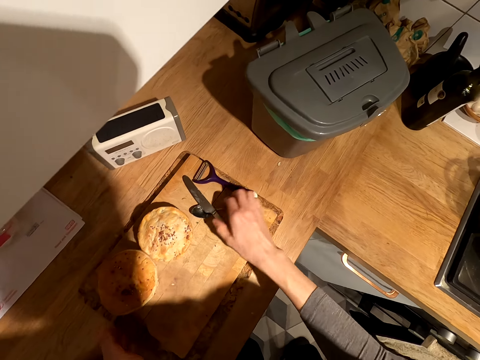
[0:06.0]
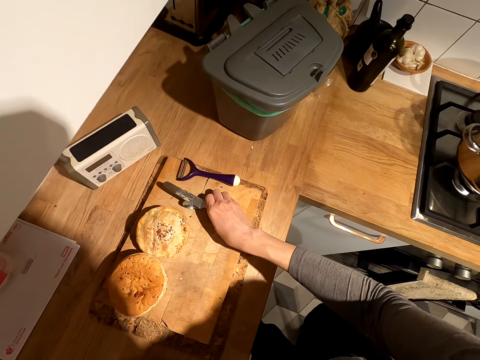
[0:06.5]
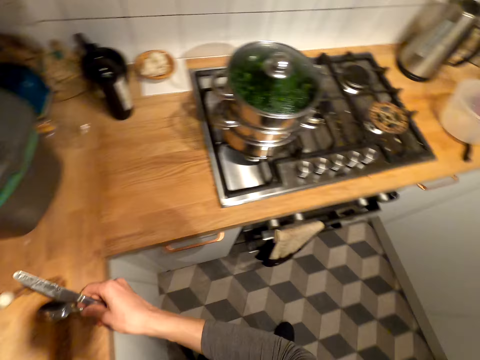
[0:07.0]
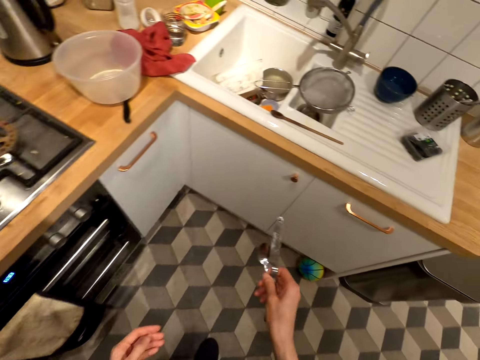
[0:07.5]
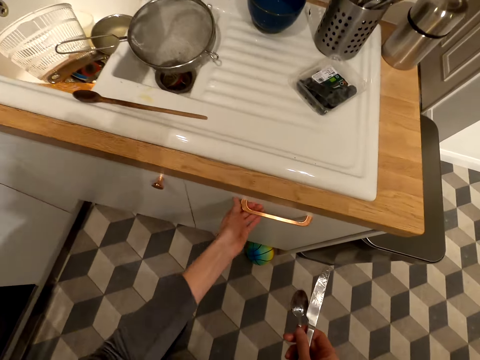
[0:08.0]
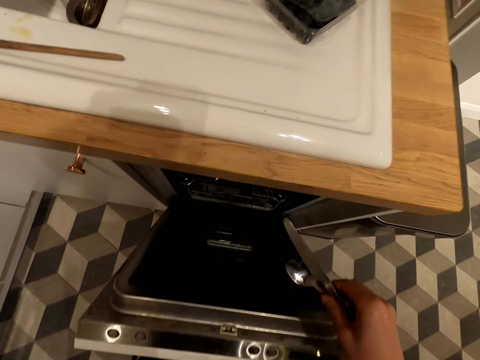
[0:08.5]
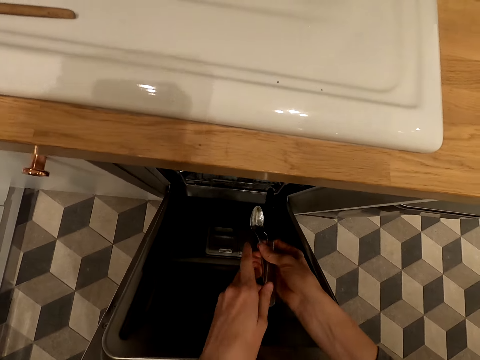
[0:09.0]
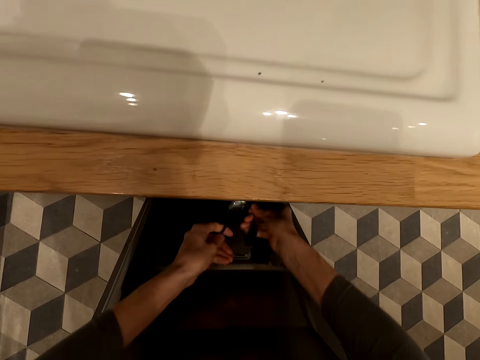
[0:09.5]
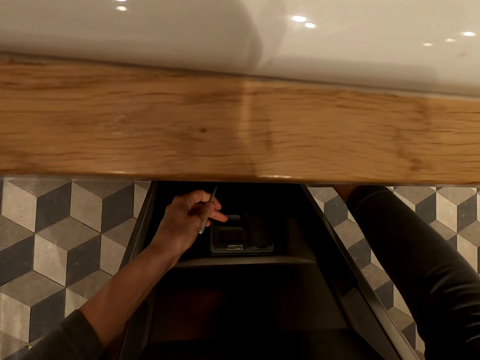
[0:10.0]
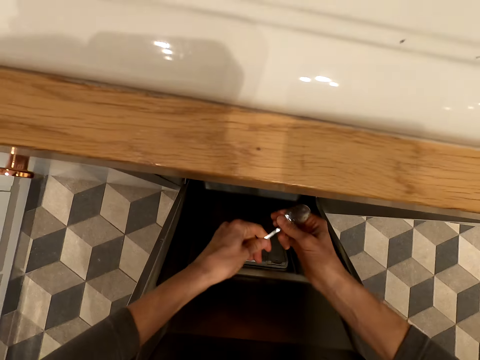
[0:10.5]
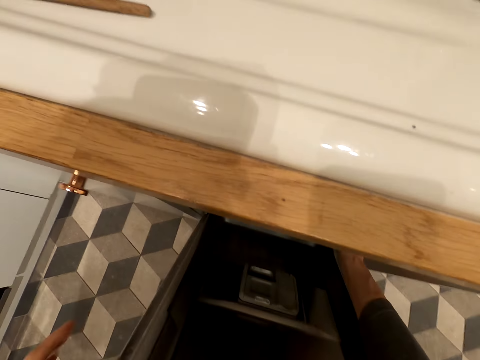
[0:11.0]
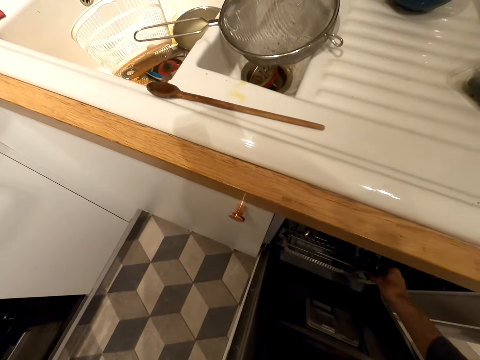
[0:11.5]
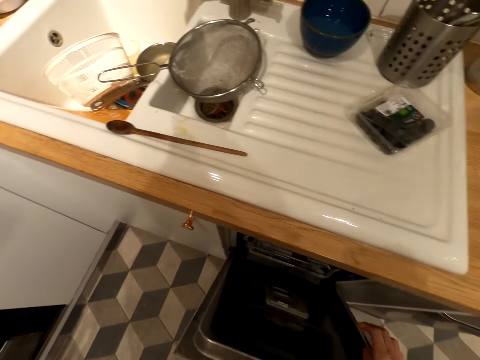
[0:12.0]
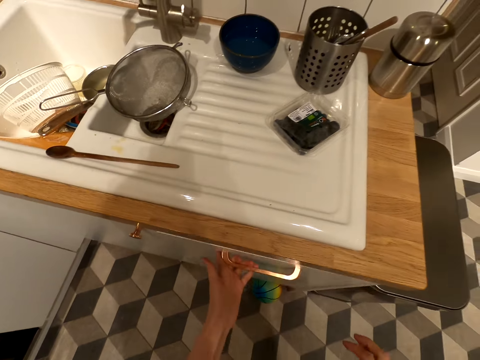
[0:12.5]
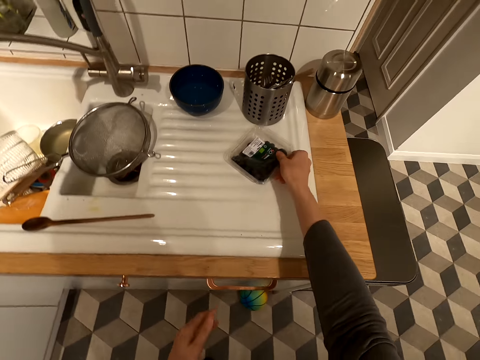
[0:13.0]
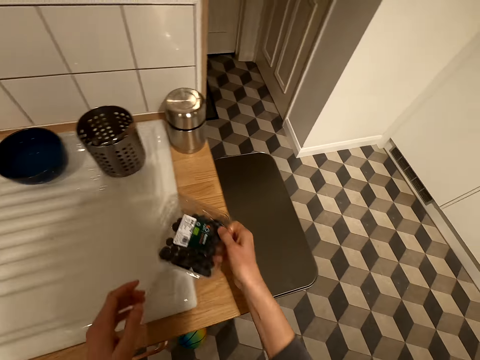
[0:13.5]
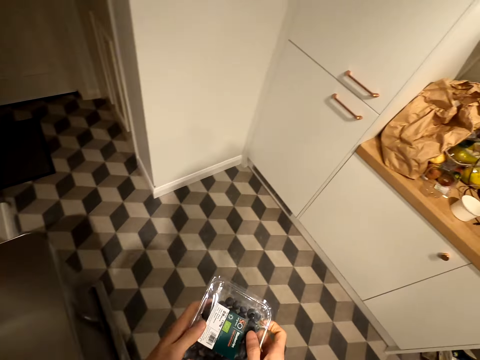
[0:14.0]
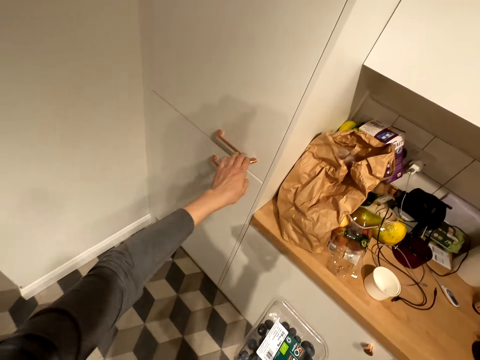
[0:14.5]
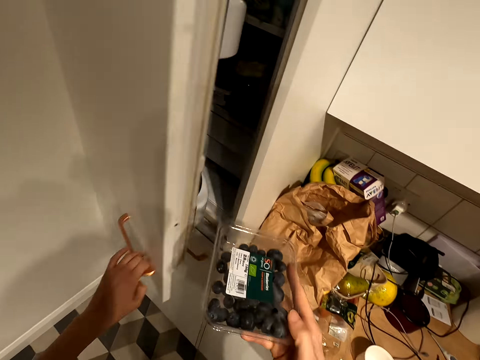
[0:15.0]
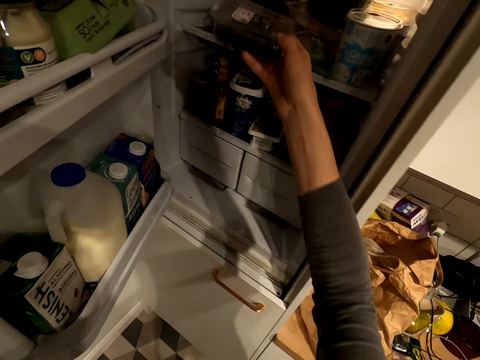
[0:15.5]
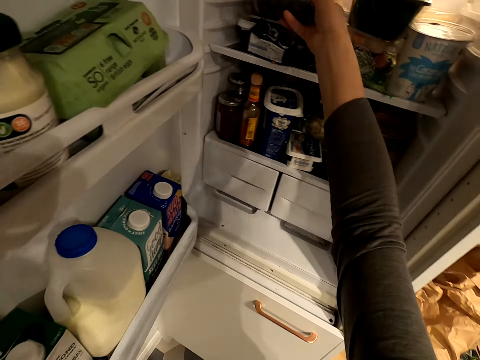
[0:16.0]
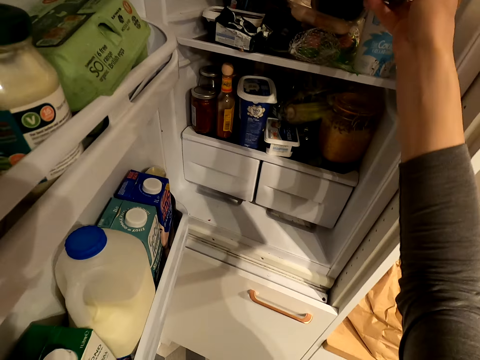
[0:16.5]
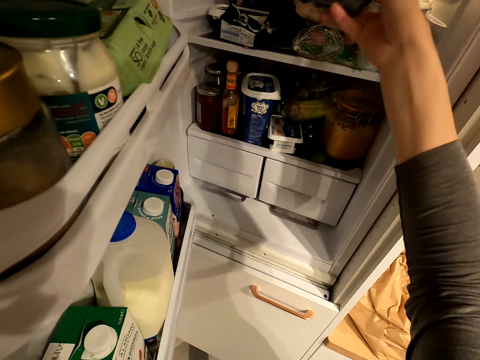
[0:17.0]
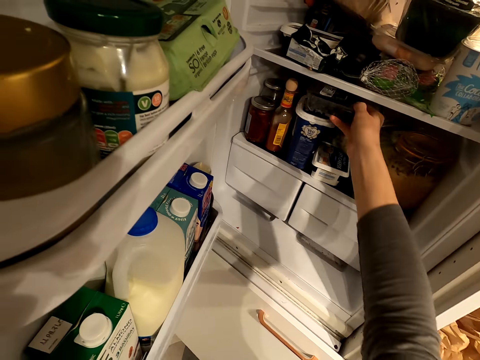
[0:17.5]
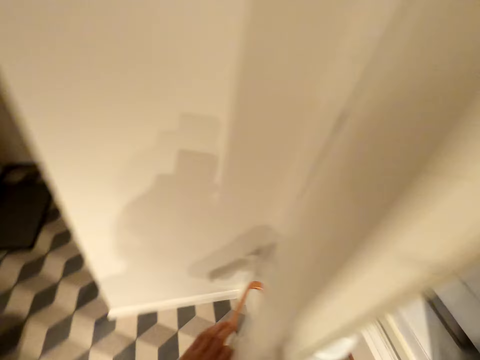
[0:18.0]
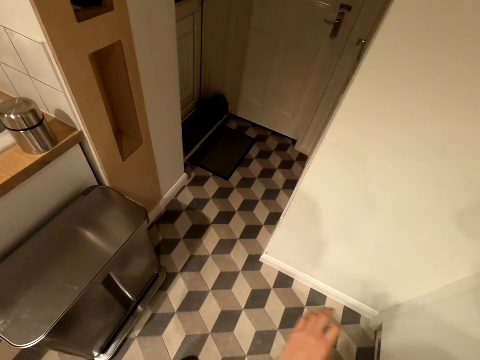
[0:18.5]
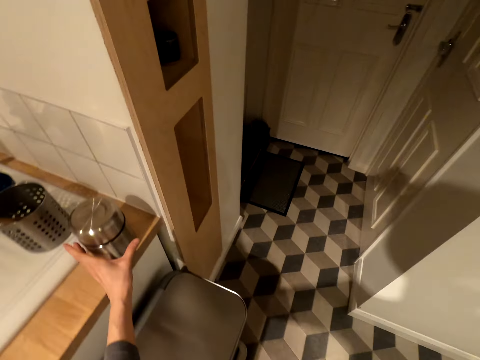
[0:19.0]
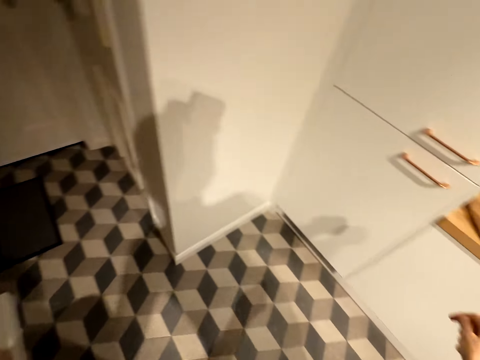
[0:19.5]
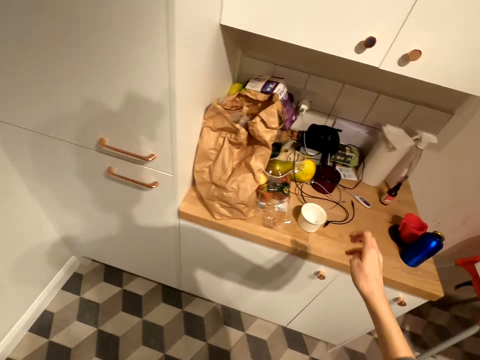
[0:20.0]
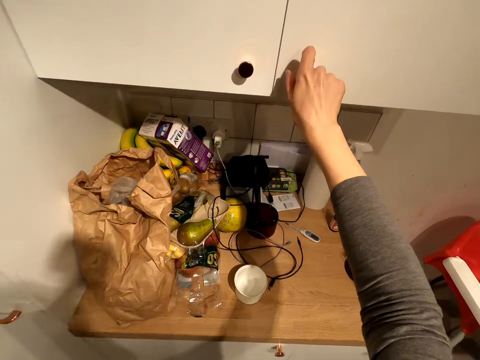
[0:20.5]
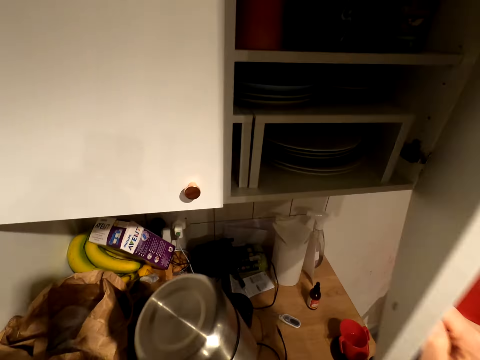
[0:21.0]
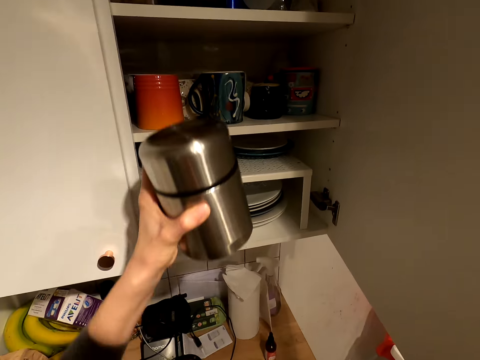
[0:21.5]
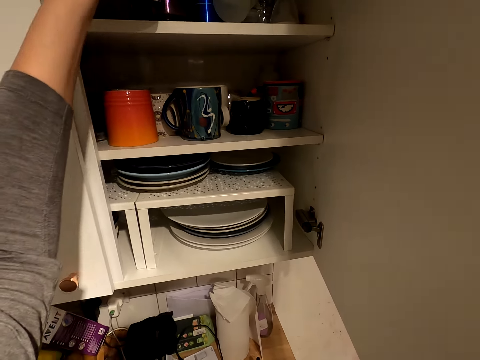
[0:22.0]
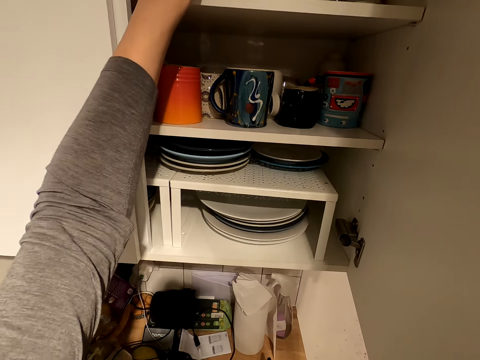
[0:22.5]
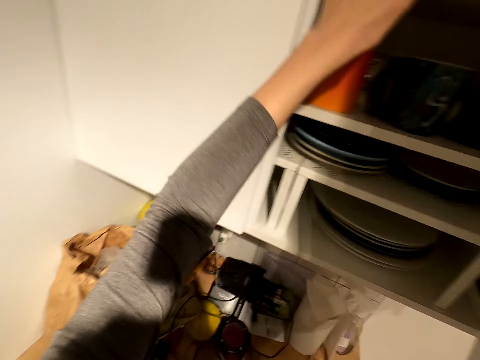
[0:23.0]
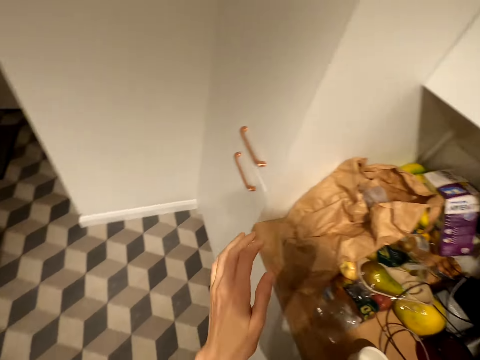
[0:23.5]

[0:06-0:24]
The camera wearer drags the chopping board on the counter top. They pick up the knife and spoon from the chopping board. They walk towards the sink. They open the dish washer. They place the knife and spoon in the dish washer. They close the dish washer. They pick up a container. They walk towards the drawer. They open the refrigerator. They place the container in the refrigerator. They close the refrigerator. They pick up a thermos. They open a cabinet door. They place the thermos in the cabinet. They close the cabinet.

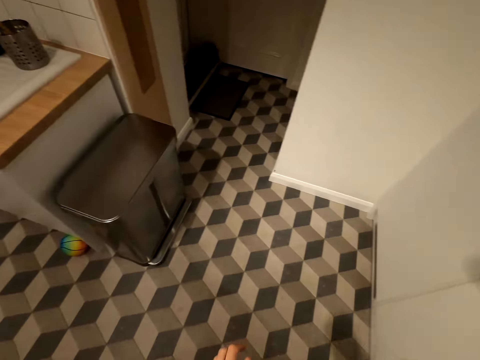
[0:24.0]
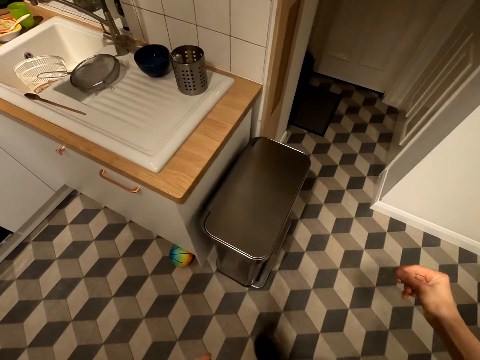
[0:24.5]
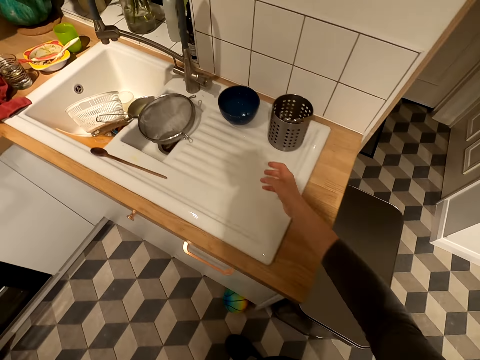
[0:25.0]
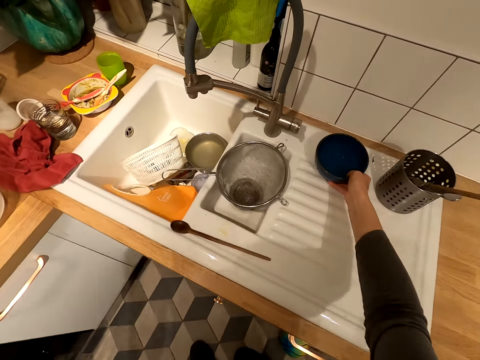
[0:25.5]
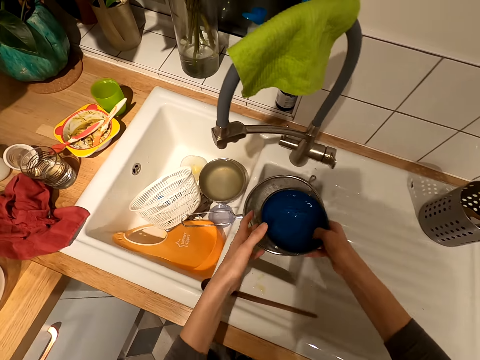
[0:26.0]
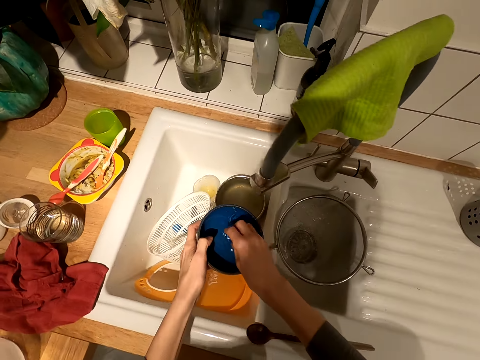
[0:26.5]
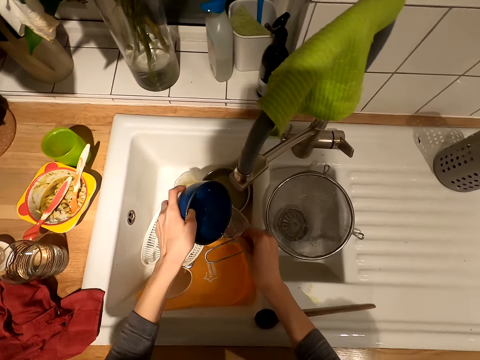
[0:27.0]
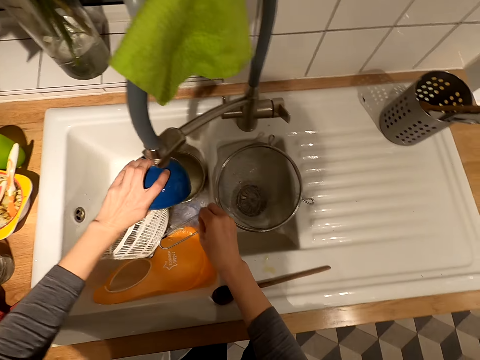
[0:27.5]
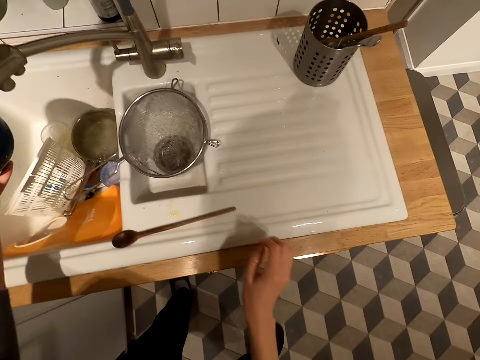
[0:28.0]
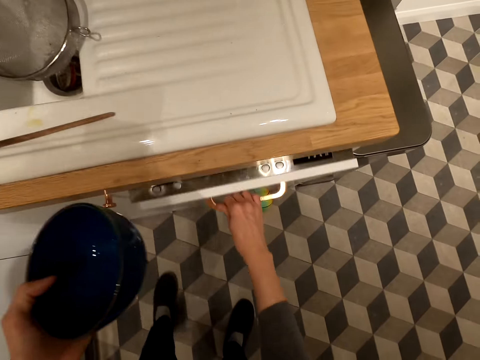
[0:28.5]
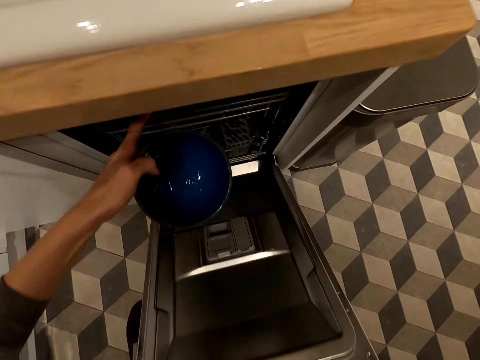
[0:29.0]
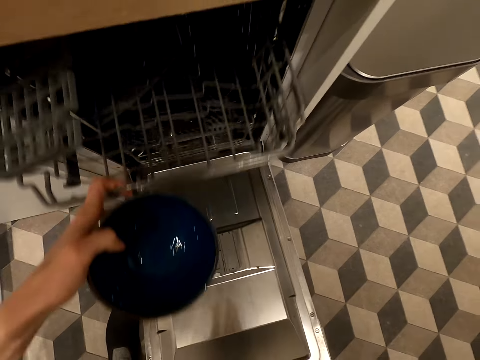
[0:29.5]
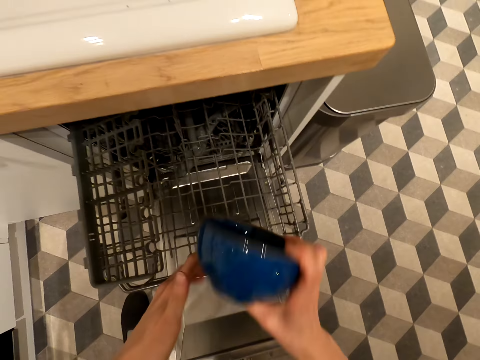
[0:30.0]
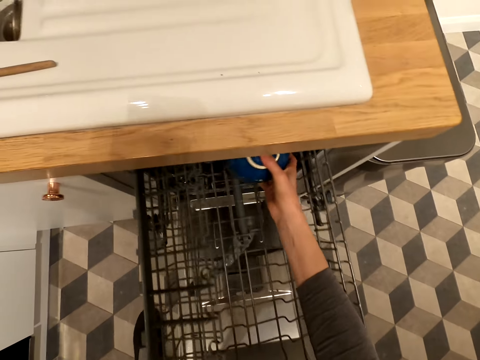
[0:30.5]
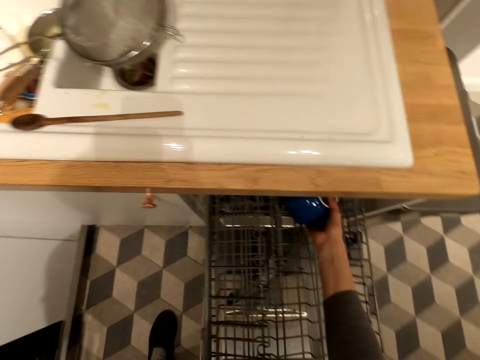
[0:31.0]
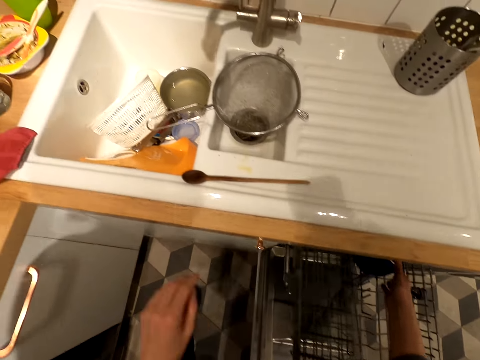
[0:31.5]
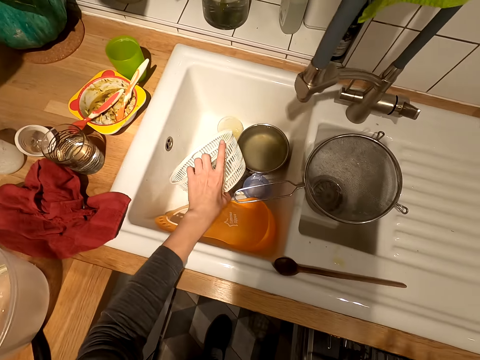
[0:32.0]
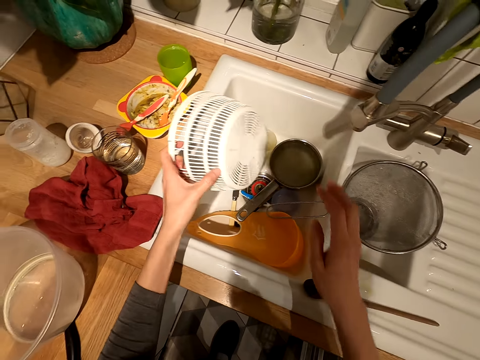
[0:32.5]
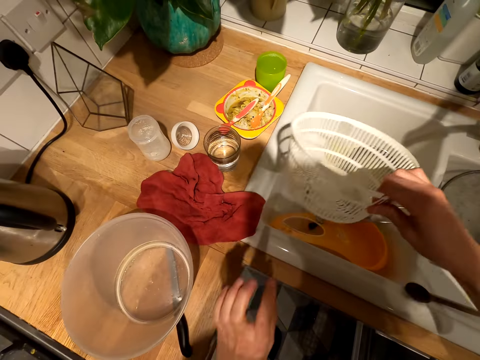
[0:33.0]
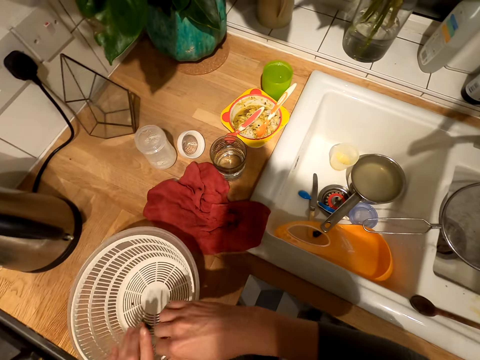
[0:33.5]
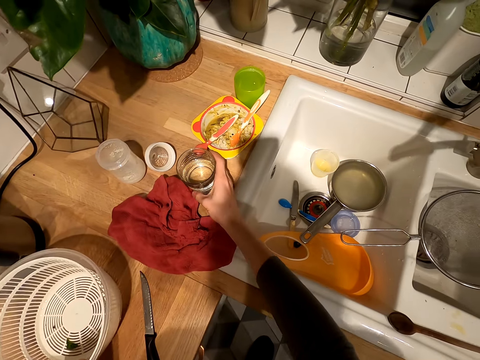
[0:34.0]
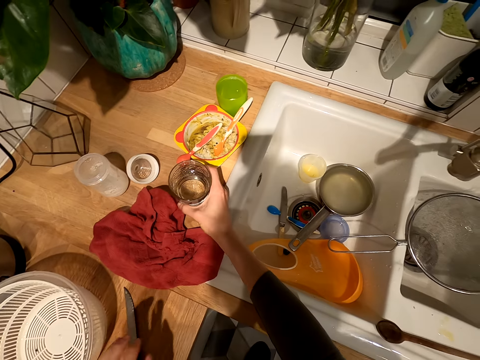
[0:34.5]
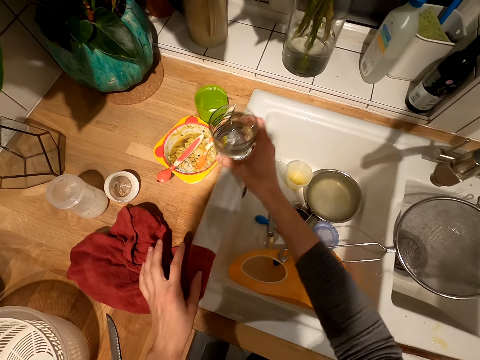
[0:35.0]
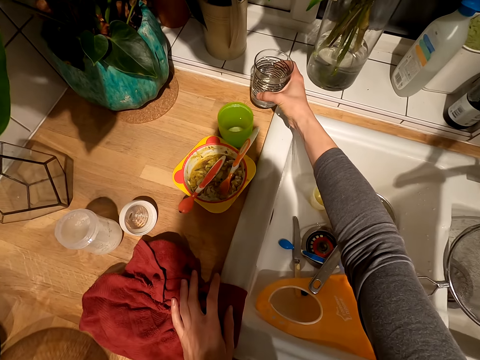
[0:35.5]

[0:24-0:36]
The camera wearer walks in the room. They pick up a bowl. They pour water from the bowl in the sink. They open the dishwasher. They pull a tray. They place the bowl on the tray in the dish washer. They pick up a sieve bowl. They place the sieve bowl in a plastic tin on the counter top. They pick up a glass.
